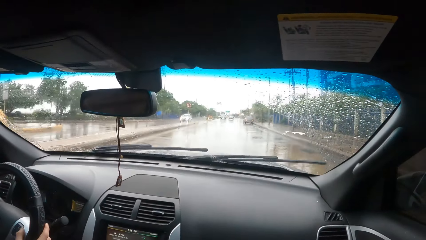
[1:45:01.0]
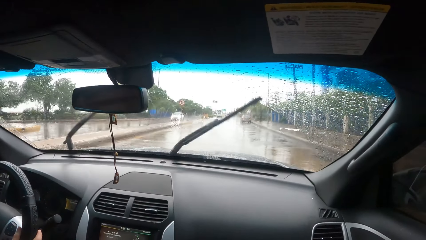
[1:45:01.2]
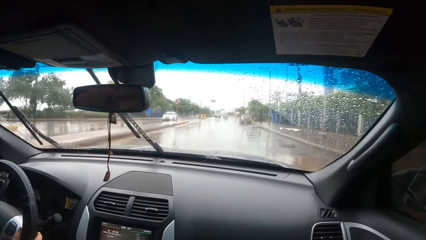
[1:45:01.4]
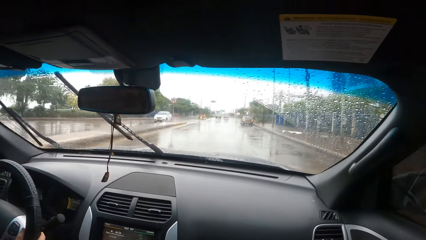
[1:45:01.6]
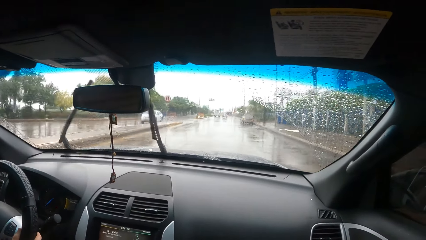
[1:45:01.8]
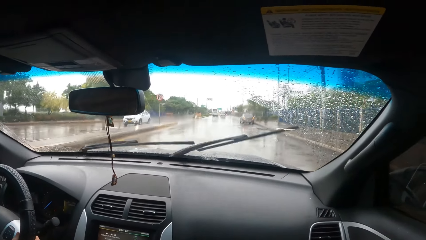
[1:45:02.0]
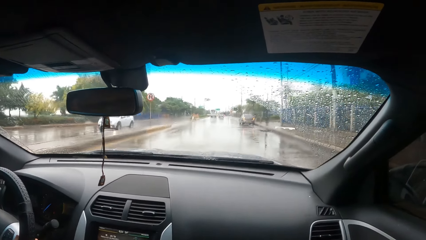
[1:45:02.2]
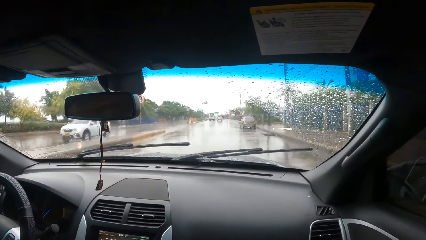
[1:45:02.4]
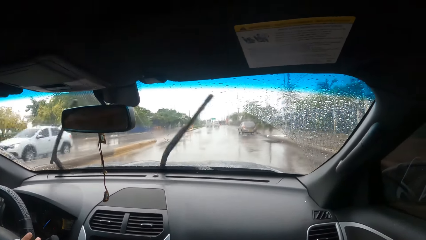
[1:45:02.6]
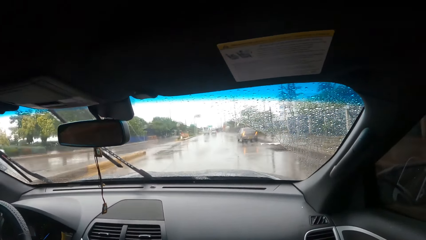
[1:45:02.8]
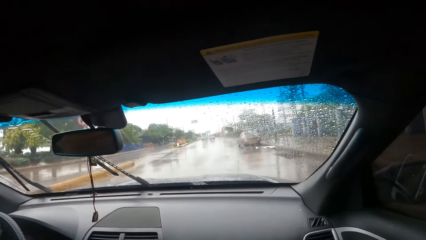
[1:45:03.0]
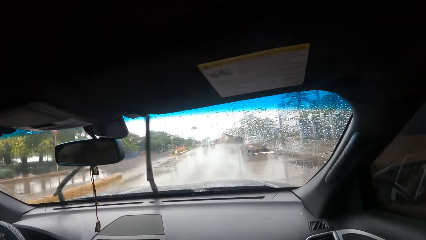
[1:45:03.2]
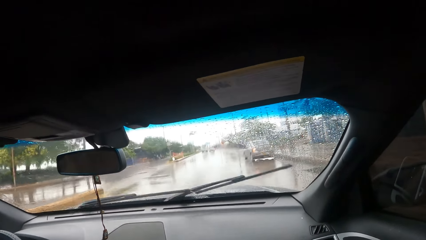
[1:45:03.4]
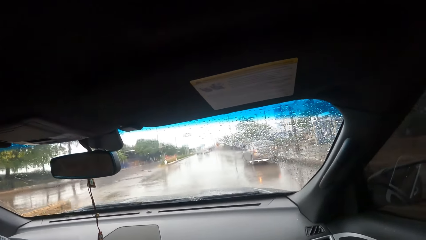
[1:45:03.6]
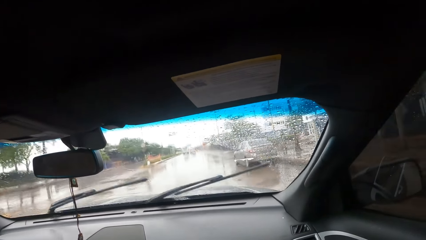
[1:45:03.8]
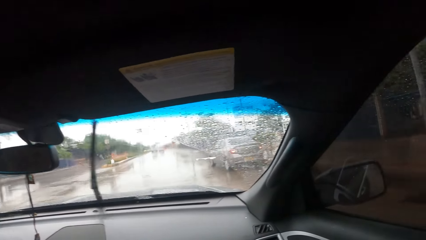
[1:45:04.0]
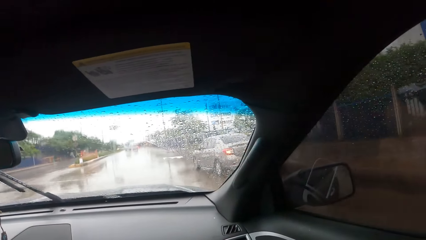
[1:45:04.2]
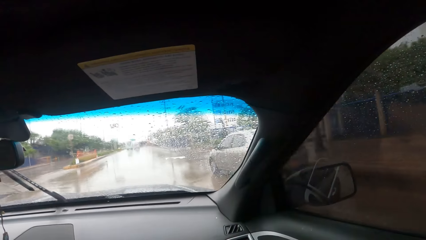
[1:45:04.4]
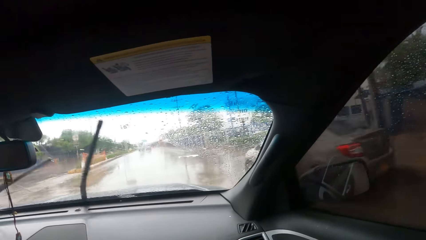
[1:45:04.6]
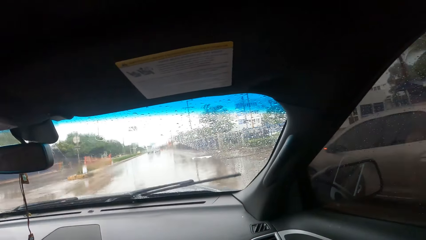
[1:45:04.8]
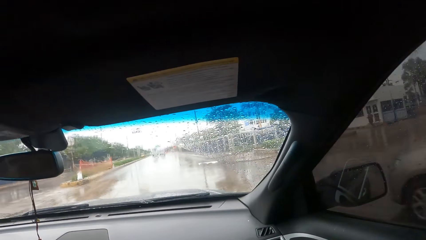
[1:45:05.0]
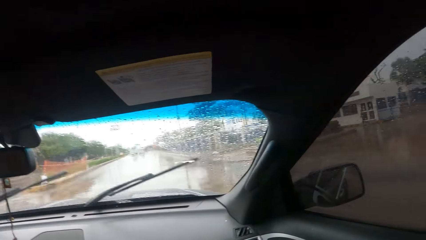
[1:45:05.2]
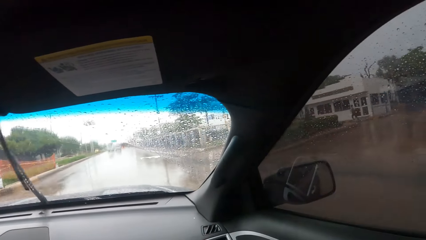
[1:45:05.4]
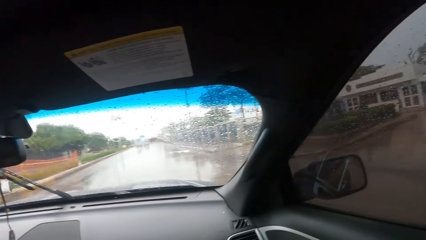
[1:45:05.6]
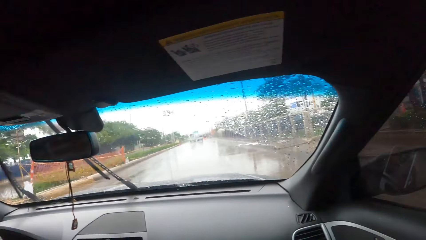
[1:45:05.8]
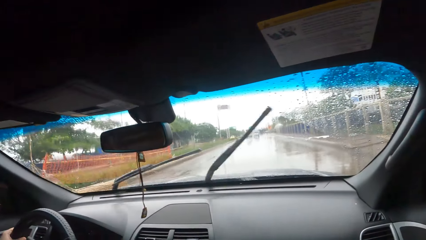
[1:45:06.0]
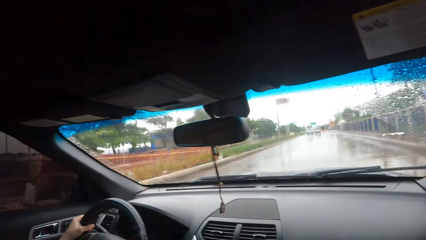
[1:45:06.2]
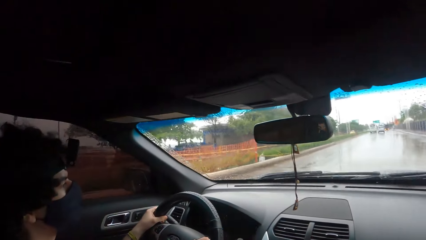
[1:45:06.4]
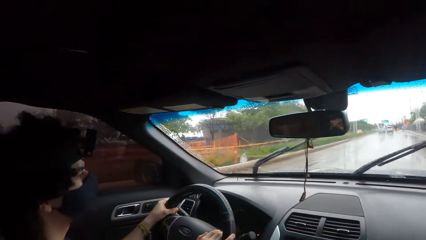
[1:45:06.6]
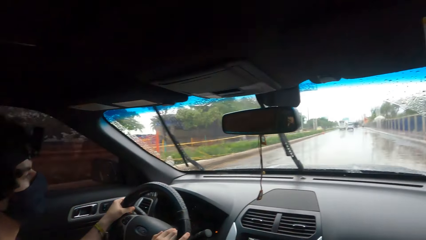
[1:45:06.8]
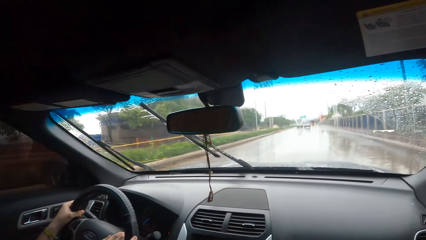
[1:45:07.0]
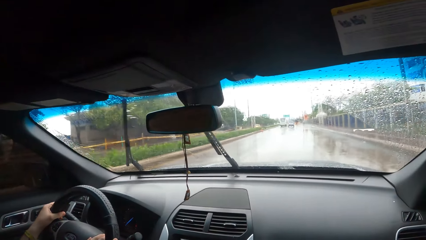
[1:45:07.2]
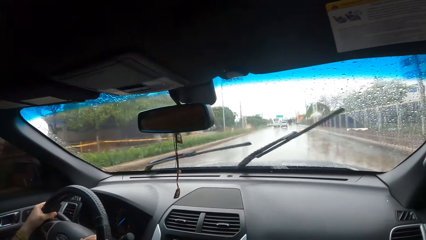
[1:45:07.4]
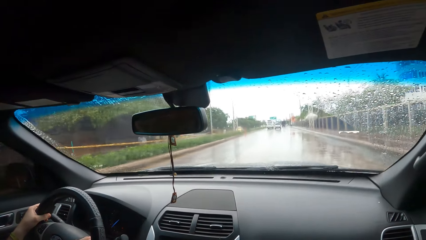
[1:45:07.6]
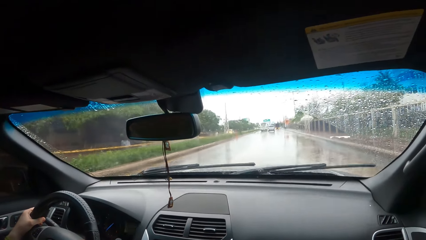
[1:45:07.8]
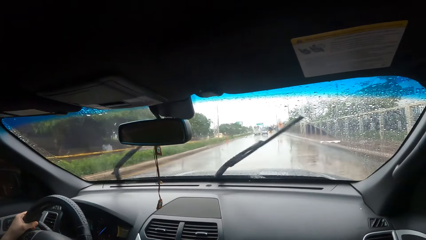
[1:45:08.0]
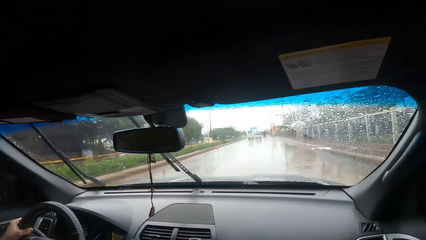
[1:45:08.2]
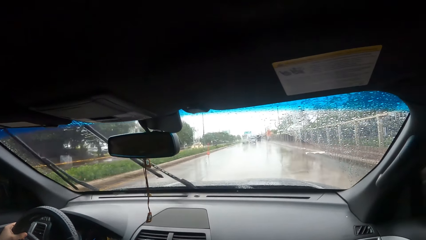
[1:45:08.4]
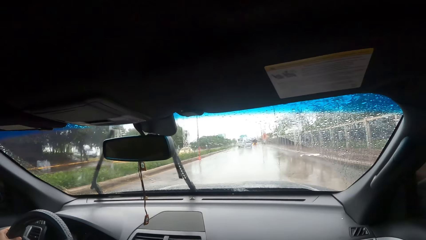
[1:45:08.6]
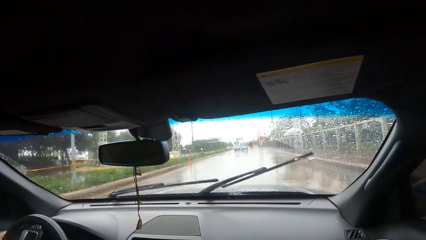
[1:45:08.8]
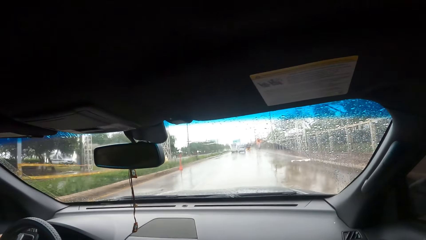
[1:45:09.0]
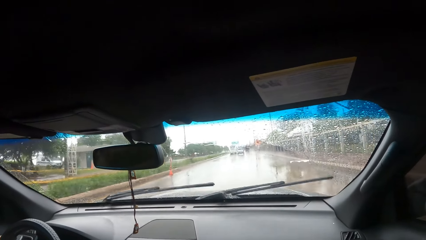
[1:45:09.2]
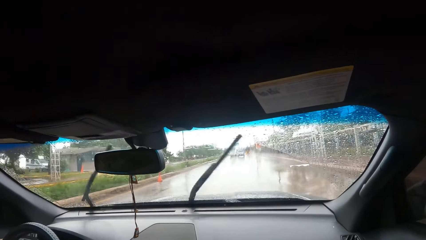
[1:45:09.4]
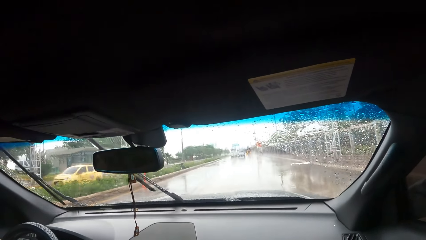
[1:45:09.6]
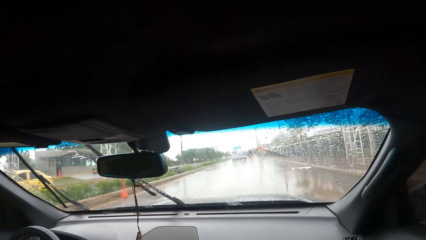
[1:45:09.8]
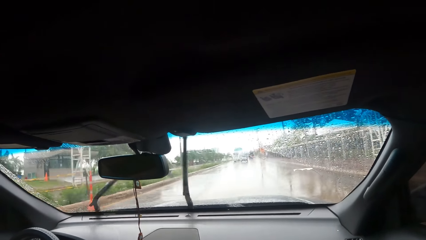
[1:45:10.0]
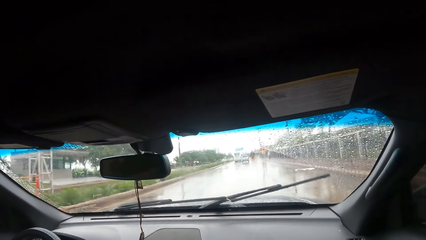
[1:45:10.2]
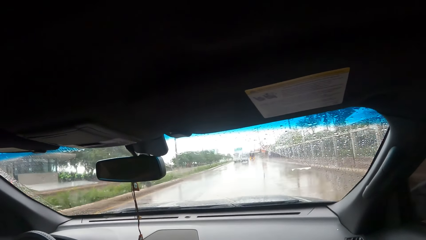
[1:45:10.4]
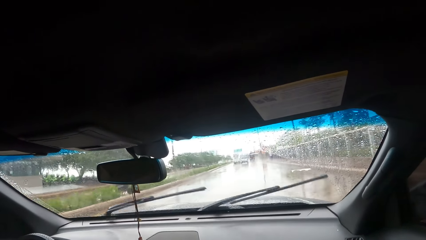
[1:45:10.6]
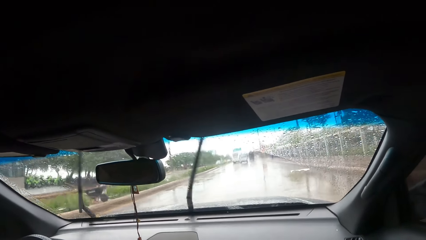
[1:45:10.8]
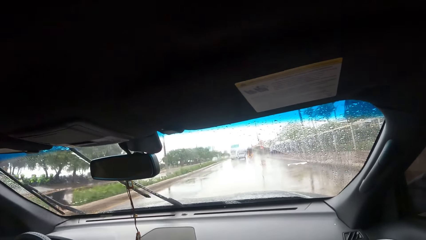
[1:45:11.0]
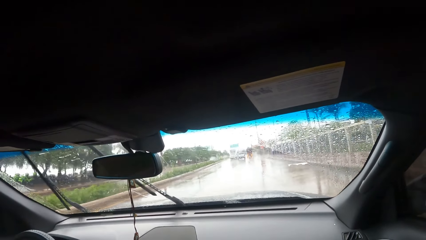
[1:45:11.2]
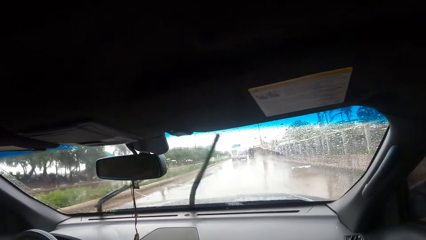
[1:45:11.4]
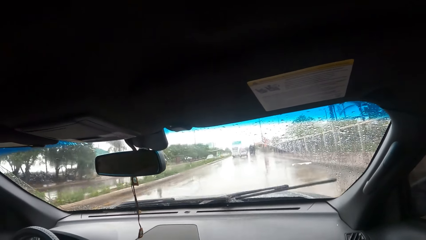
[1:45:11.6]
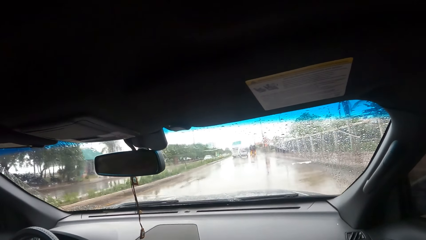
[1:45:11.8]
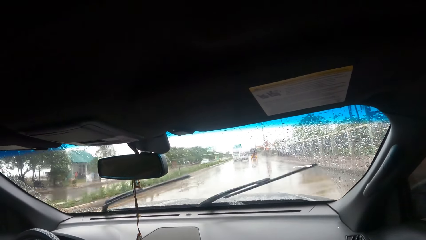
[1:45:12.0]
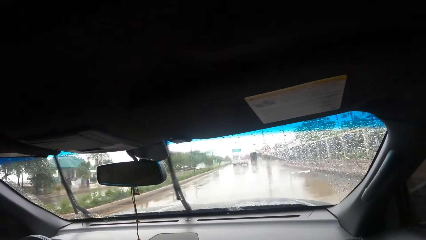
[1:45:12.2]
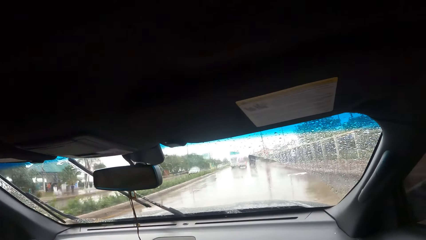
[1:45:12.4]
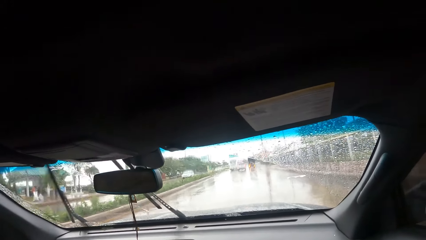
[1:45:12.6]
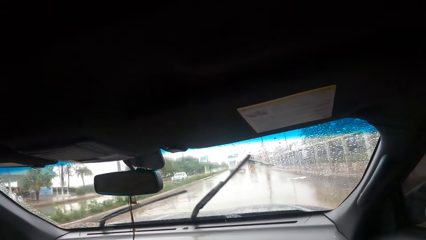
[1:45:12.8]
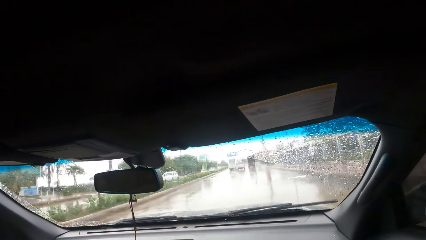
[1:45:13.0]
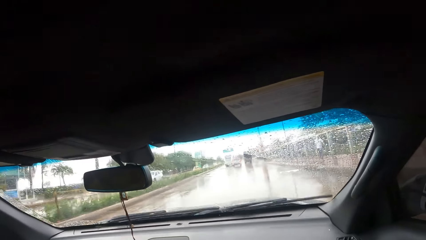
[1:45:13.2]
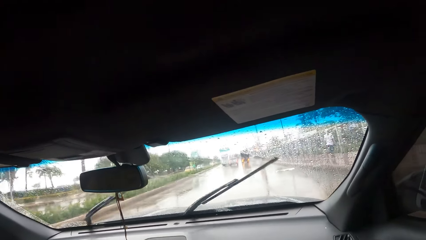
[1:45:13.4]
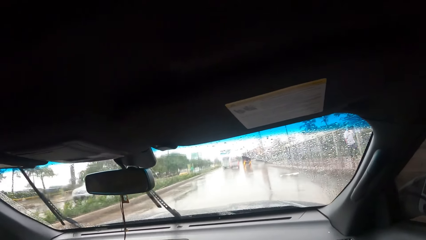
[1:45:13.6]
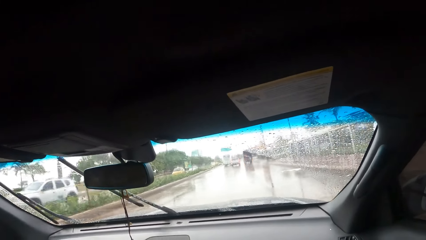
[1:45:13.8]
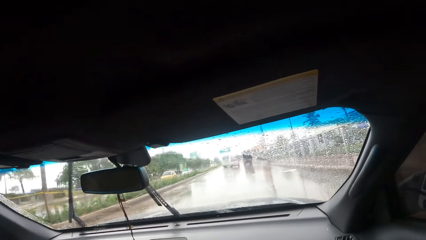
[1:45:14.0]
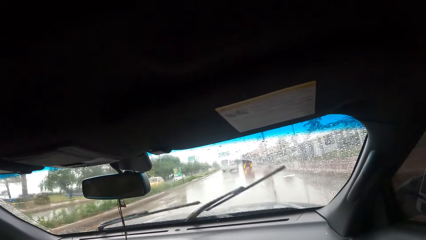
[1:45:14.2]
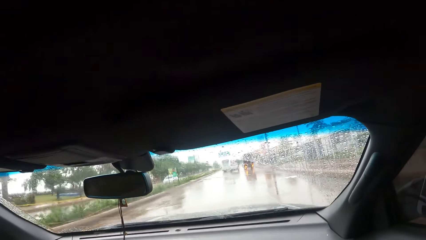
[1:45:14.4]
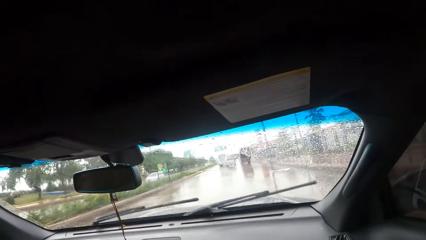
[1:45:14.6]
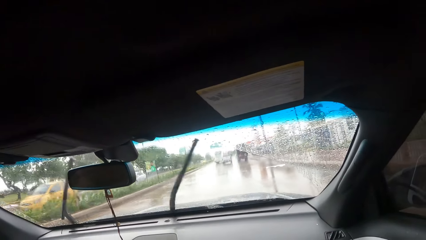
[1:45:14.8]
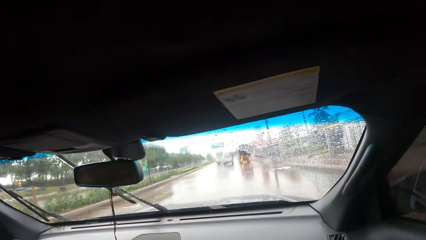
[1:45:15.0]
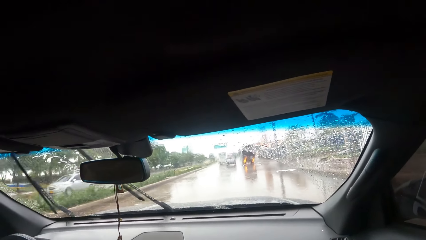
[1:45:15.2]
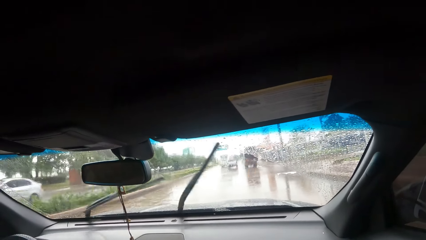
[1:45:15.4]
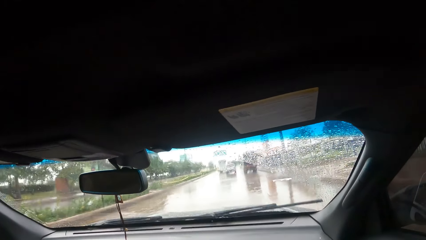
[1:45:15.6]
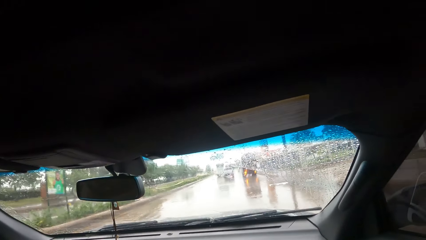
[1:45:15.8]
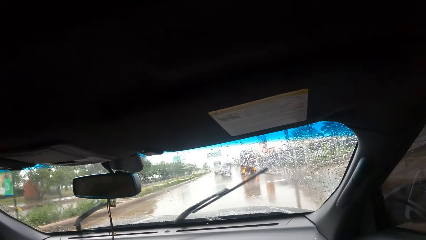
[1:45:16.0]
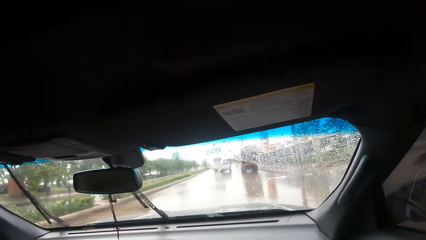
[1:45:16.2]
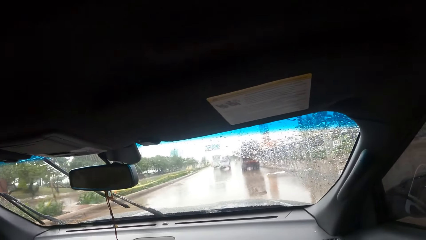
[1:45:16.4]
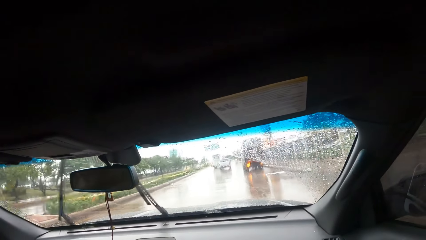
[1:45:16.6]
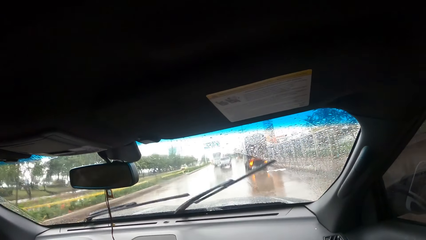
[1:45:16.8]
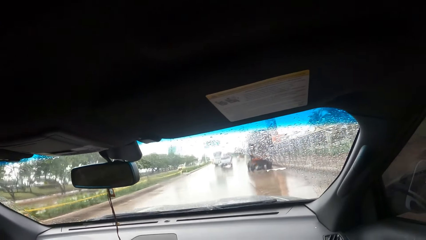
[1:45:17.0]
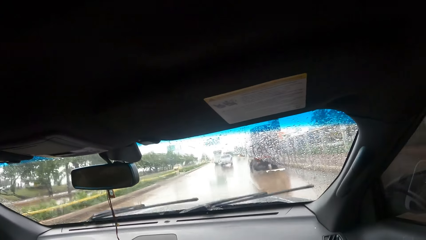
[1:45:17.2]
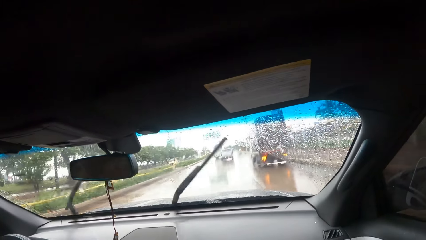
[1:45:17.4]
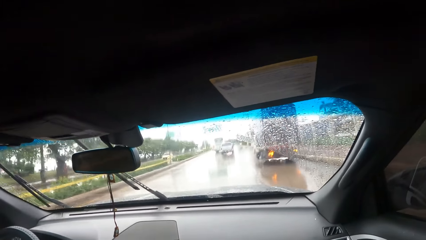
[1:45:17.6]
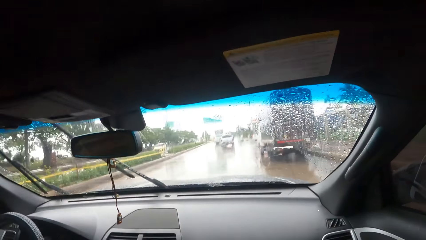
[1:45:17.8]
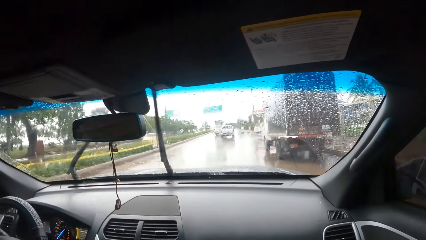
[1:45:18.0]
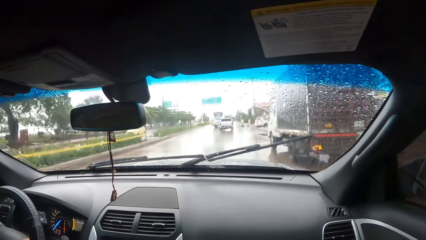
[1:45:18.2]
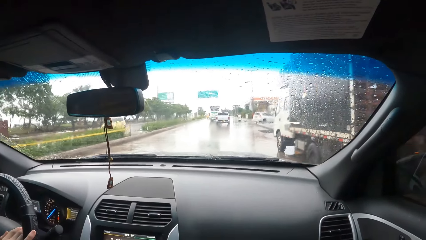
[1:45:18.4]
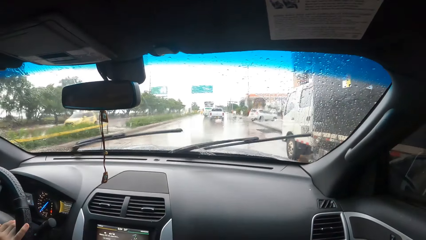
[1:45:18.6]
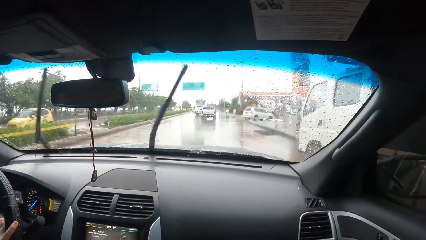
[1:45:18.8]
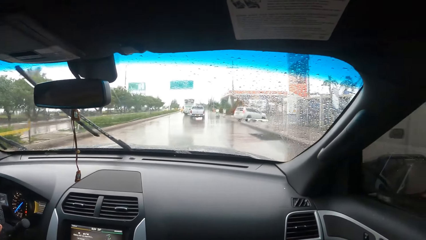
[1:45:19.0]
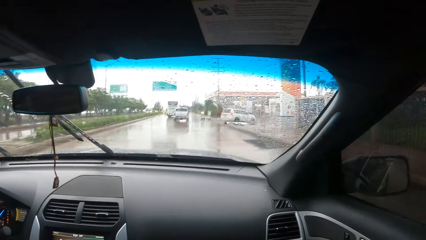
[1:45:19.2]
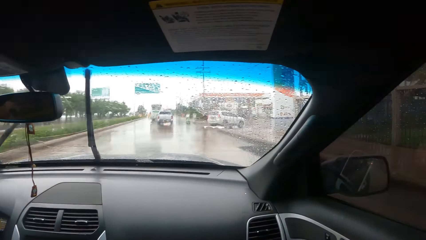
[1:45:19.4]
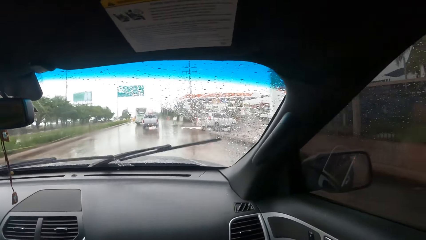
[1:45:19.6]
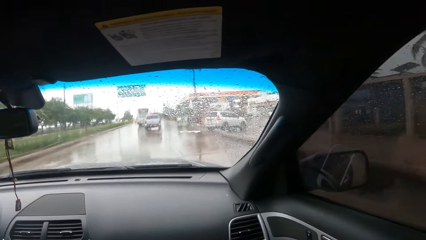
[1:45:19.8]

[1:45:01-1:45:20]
A man drives the car. The camera wearer looks through the window.
